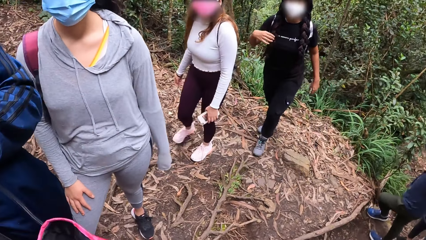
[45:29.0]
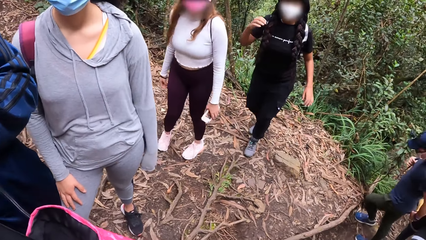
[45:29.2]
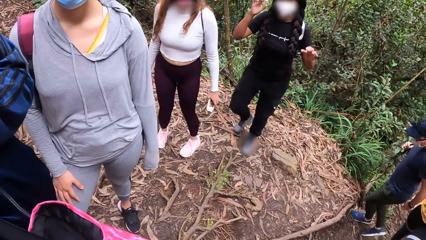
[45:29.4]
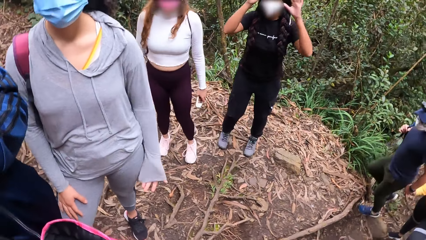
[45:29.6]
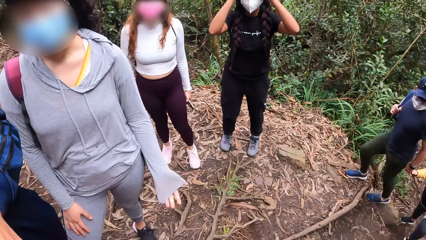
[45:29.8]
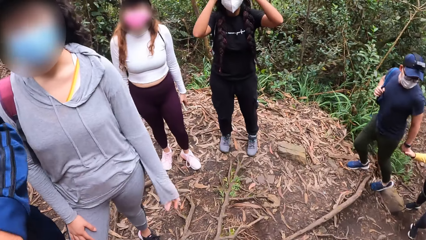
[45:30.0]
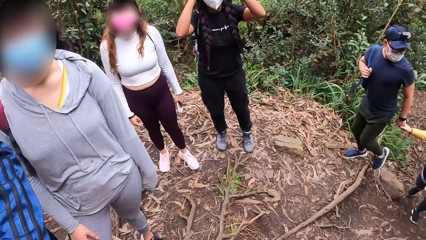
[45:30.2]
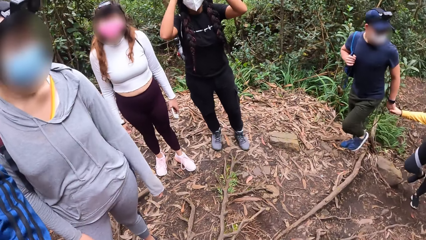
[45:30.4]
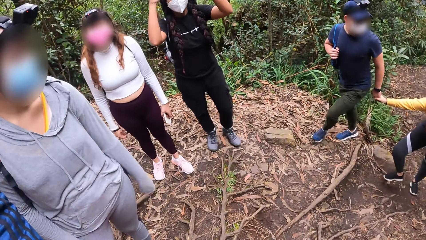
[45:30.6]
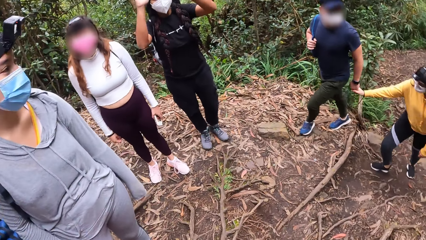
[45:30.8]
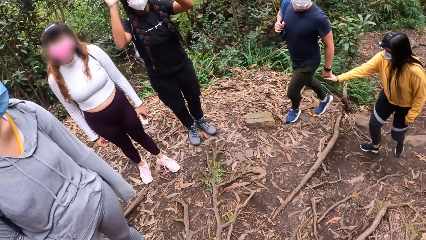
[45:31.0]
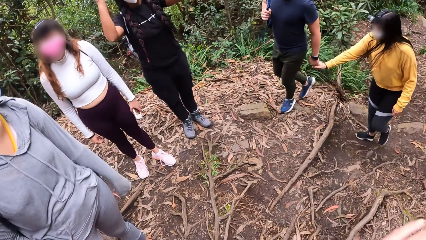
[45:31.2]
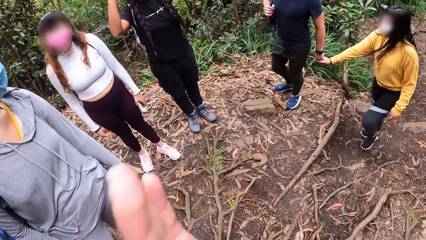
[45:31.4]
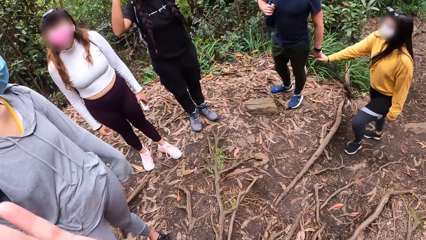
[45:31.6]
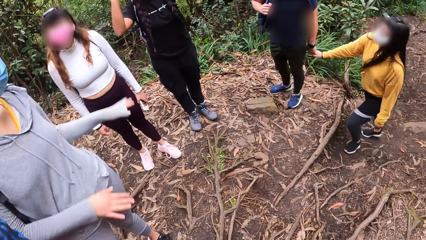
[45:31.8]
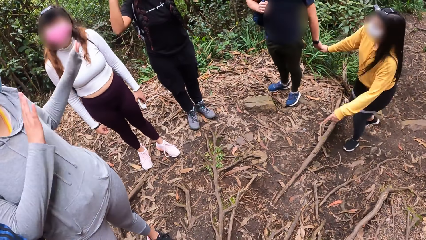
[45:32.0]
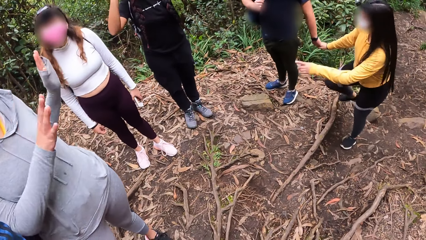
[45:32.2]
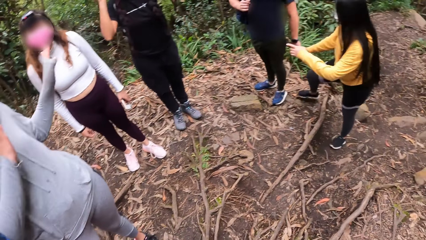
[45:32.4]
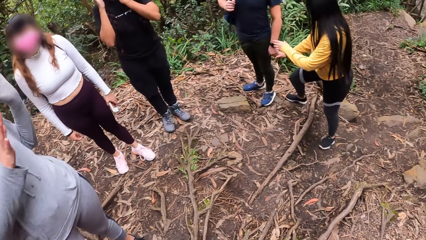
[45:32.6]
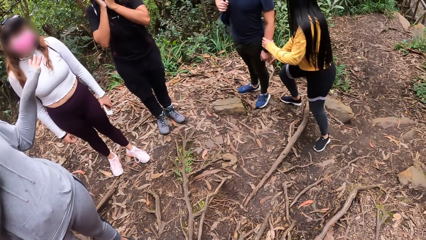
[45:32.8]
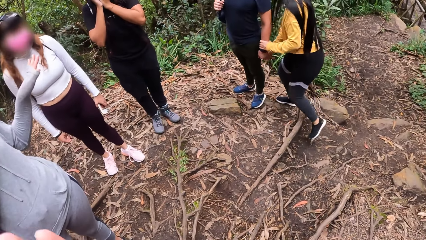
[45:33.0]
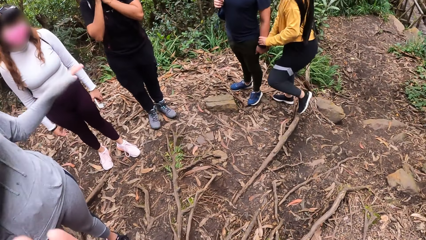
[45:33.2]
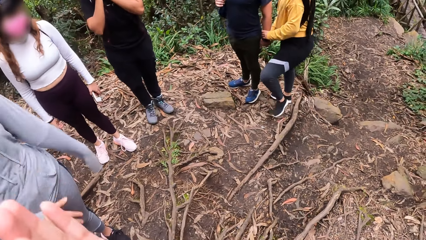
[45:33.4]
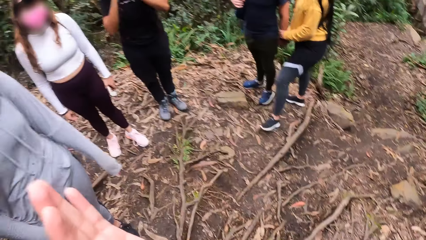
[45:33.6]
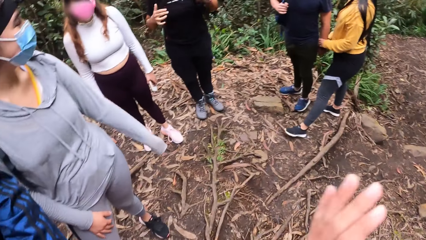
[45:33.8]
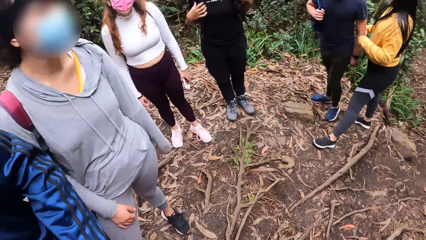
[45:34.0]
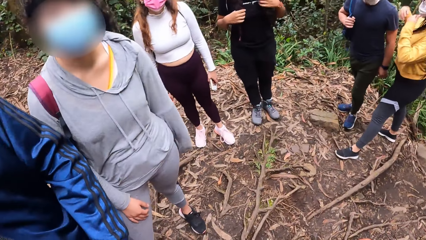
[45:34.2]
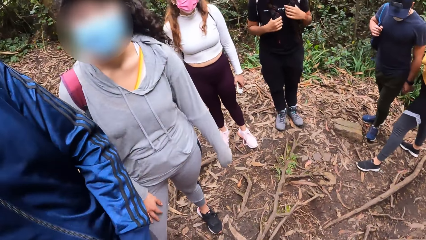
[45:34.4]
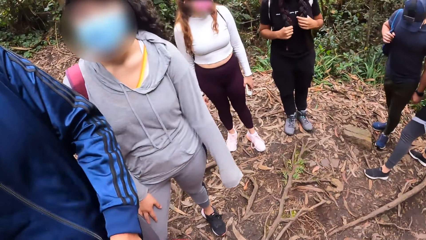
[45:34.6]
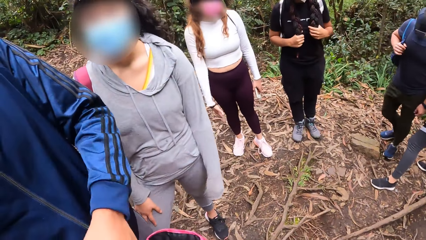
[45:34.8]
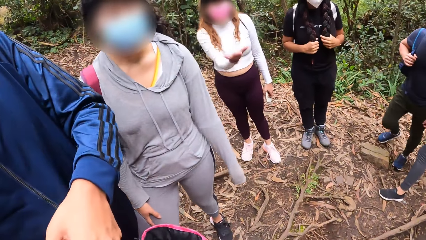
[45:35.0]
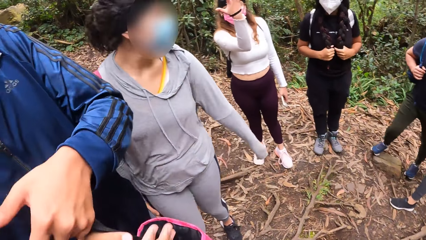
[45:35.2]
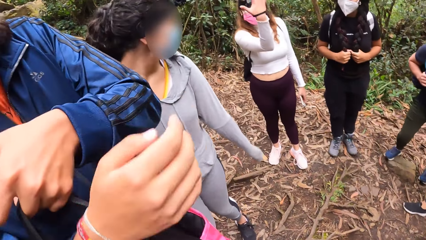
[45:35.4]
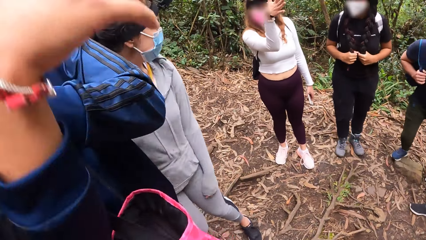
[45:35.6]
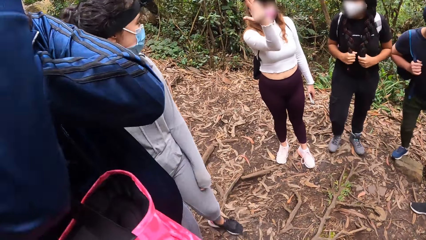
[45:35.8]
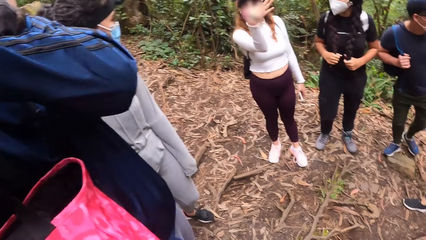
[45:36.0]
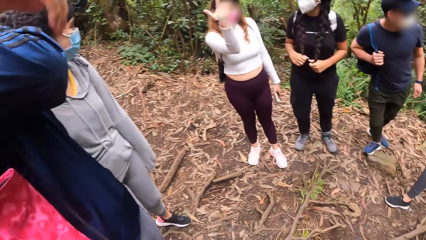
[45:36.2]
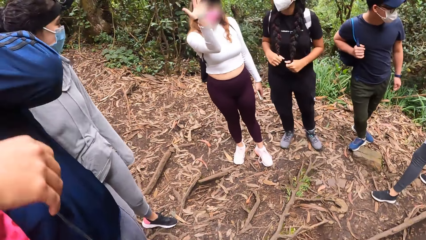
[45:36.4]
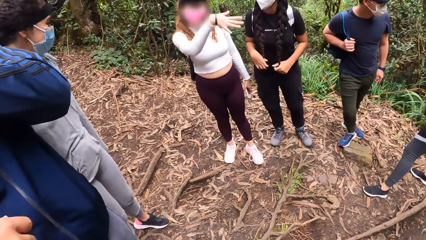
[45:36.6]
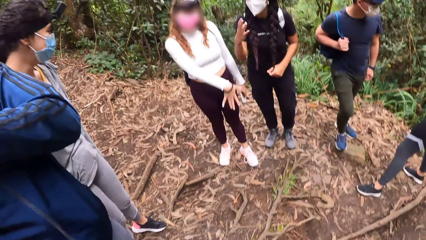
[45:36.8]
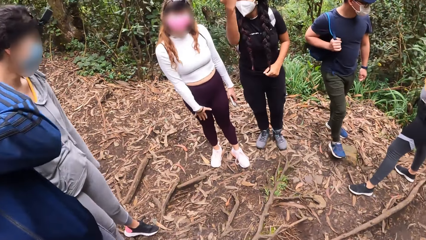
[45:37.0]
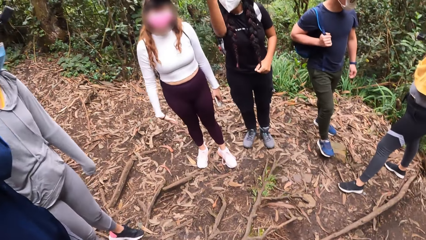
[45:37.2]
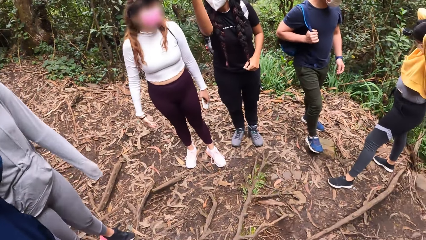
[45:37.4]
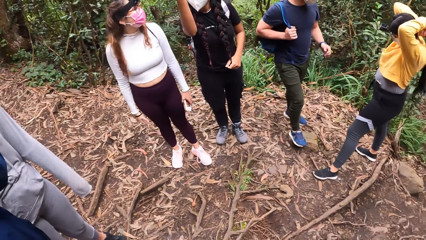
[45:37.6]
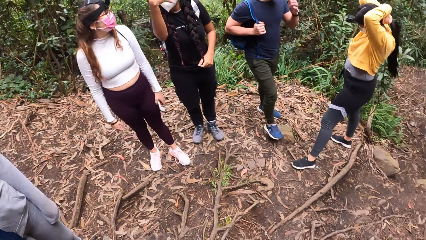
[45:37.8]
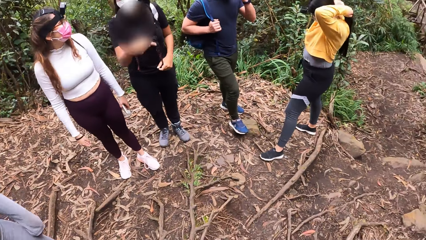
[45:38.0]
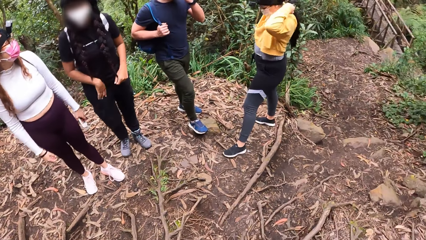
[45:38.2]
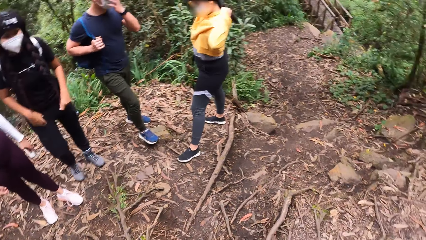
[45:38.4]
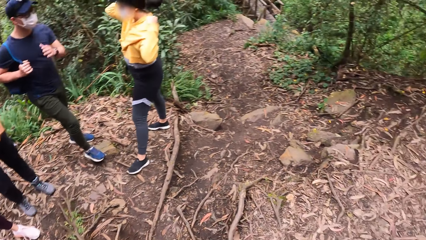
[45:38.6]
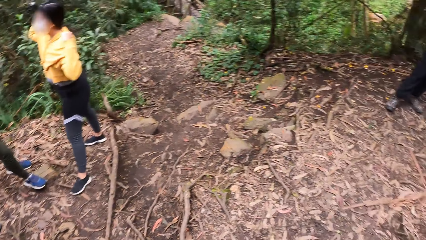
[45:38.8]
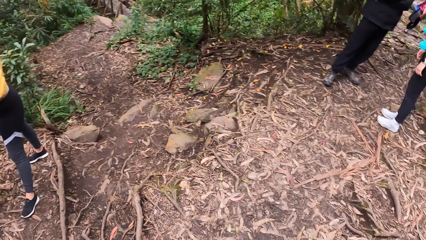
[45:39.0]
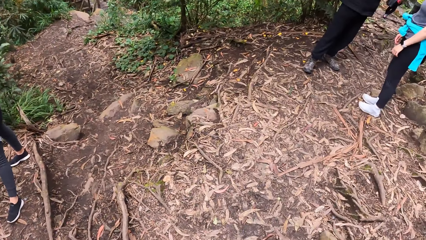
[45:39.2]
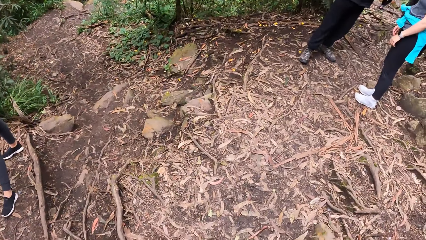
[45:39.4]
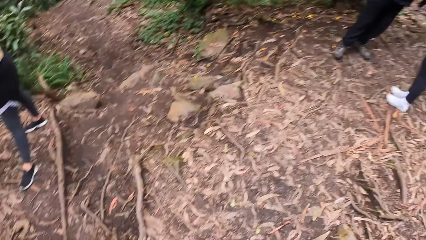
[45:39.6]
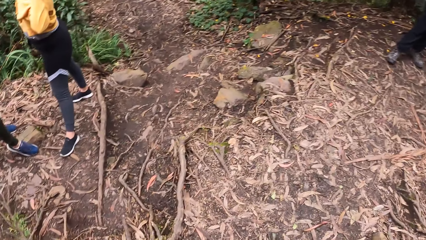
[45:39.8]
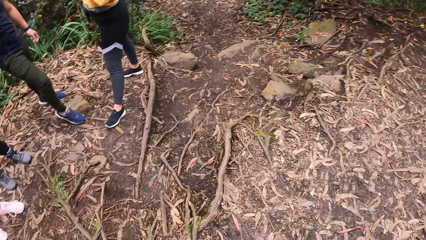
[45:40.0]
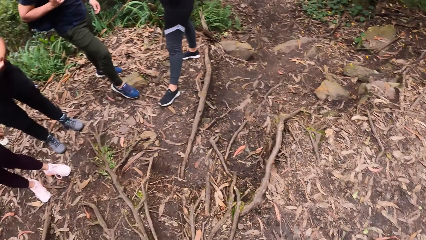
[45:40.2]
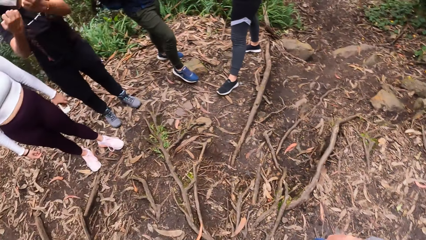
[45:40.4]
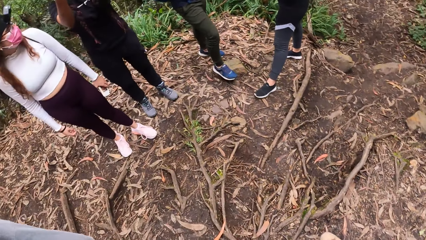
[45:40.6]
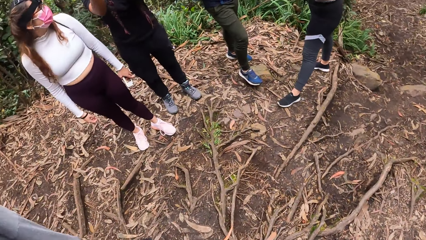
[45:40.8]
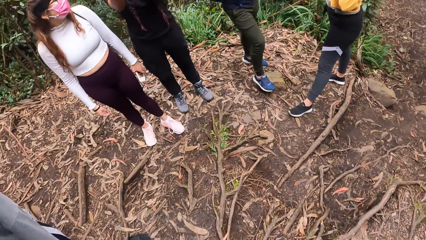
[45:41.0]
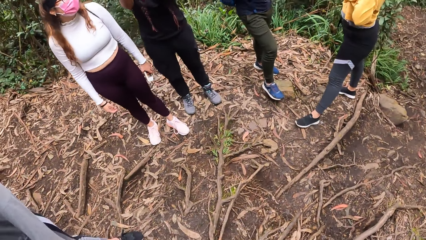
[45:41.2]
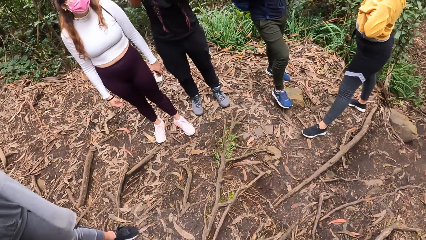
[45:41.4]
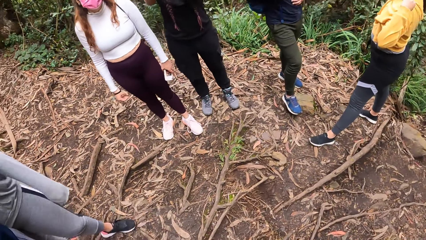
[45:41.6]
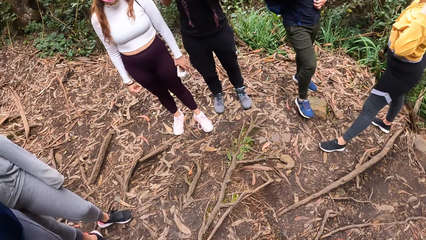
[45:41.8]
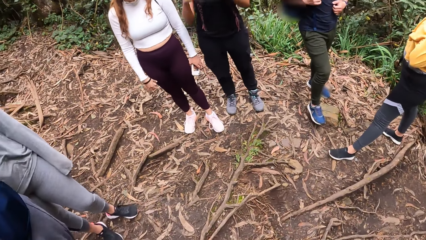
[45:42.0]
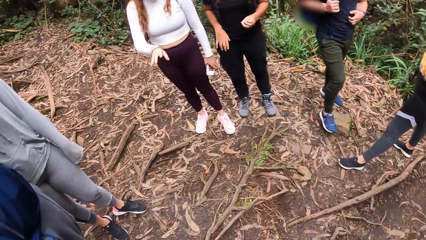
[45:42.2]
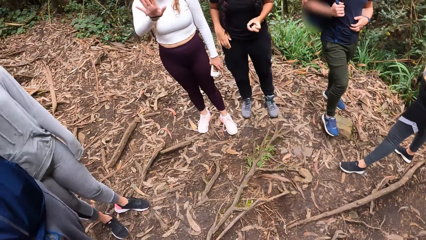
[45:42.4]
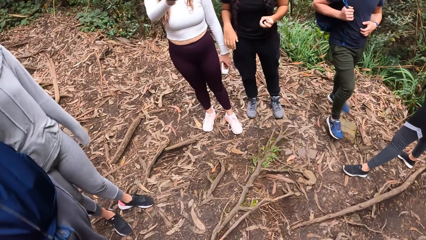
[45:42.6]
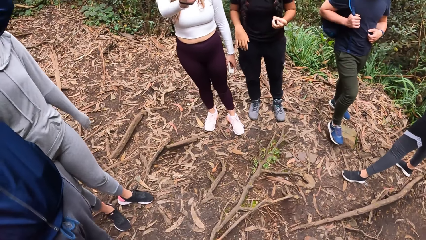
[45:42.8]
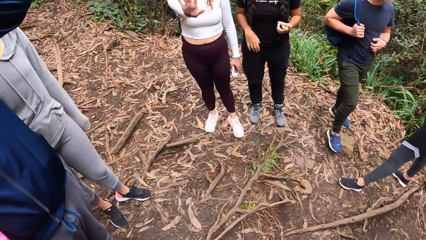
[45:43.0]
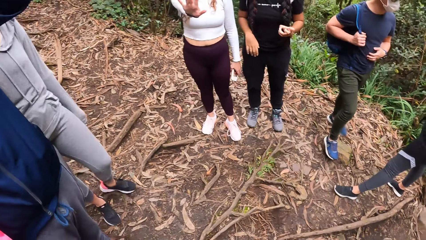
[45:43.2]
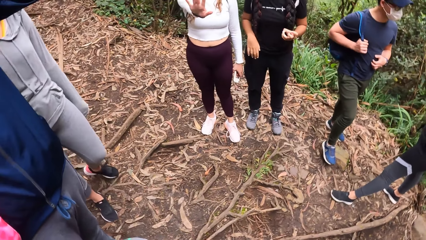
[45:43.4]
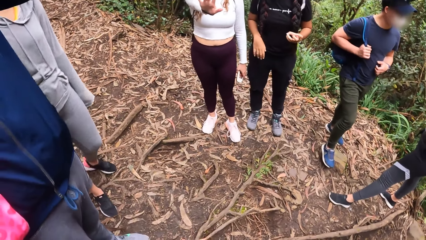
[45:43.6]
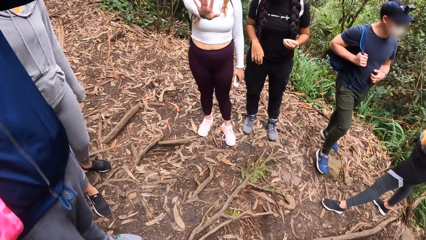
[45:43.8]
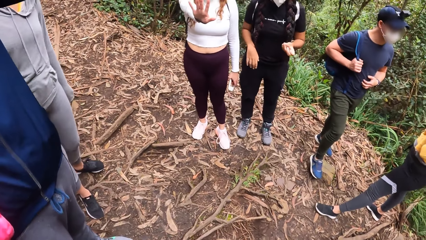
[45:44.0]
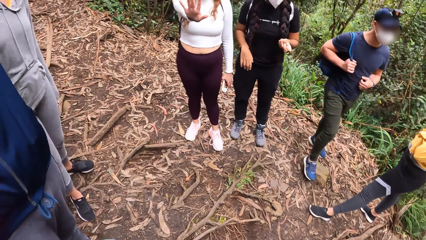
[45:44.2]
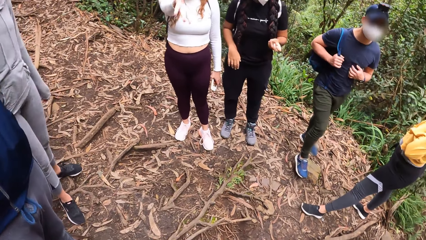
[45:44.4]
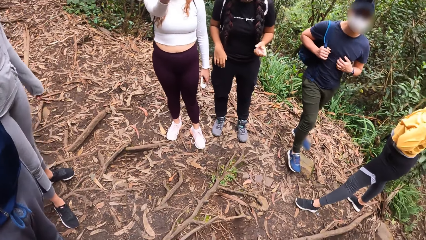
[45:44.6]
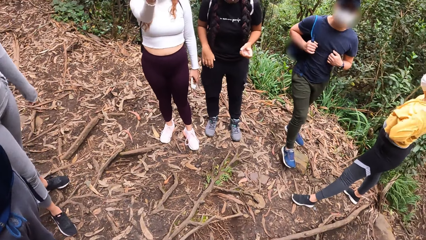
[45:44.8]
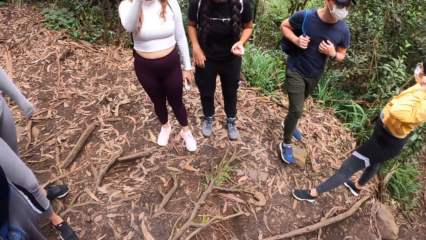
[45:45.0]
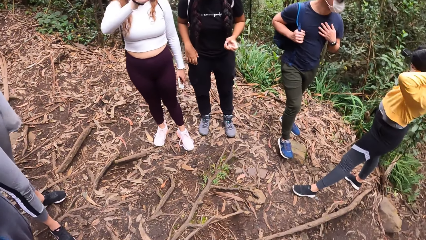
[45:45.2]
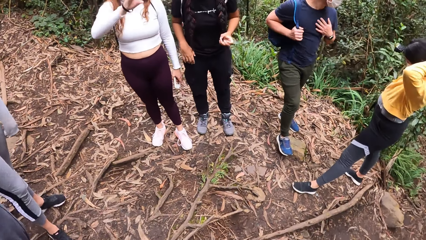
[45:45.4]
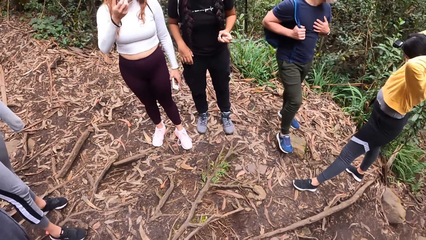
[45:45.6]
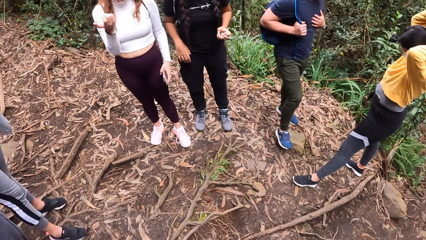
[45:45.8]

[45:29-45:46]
The camera wearer moves a hand. A woman waves both hands. The camera wearer looks around the street. They clap hands. They look around the street. Another woman waves her right hand. Another woman waves her right hand.
